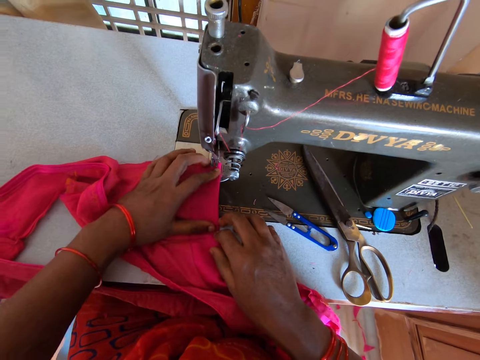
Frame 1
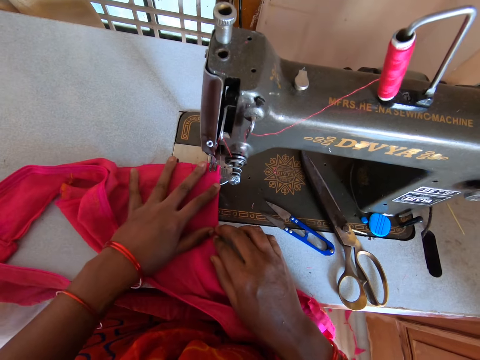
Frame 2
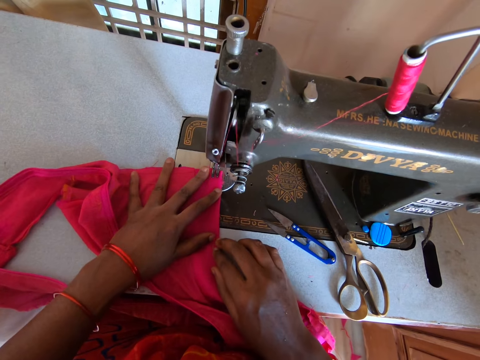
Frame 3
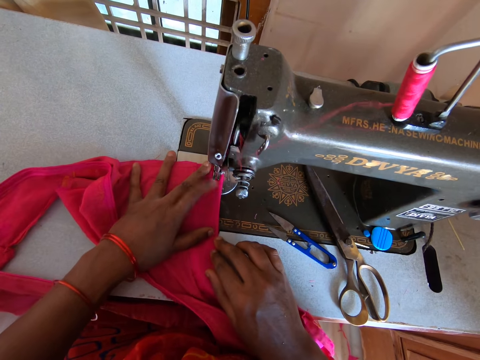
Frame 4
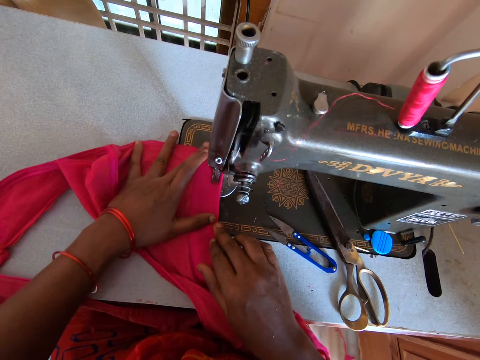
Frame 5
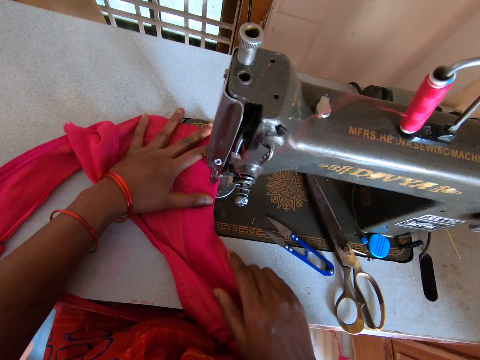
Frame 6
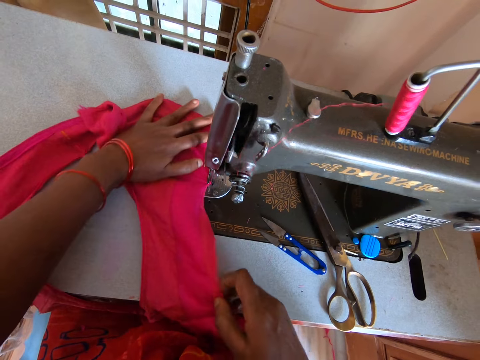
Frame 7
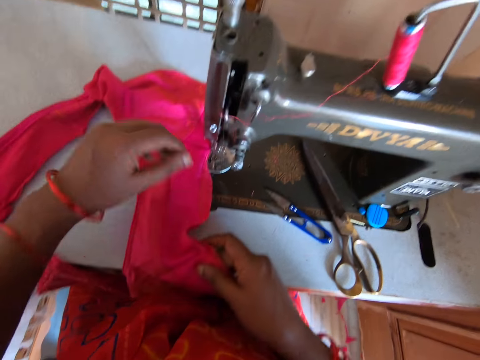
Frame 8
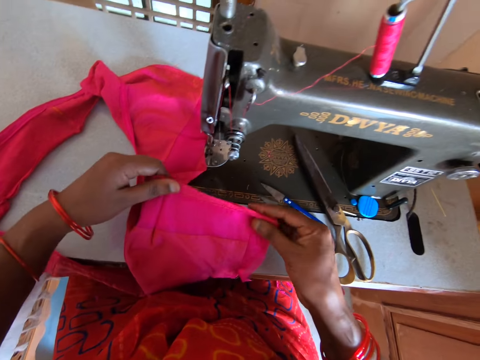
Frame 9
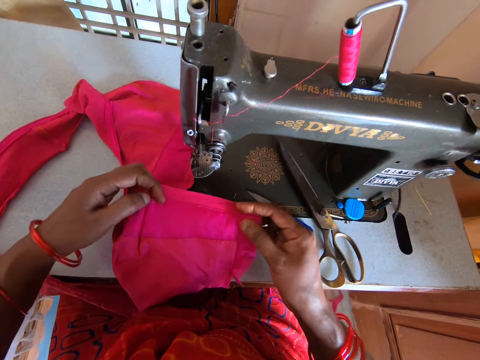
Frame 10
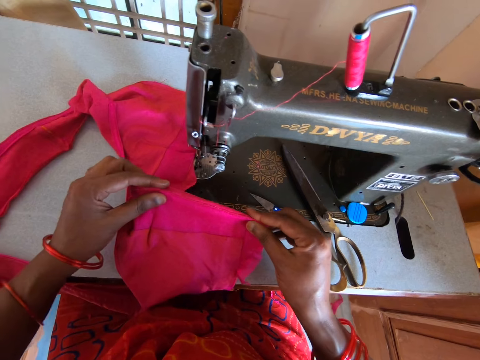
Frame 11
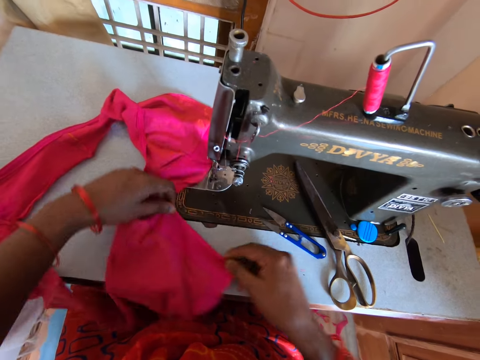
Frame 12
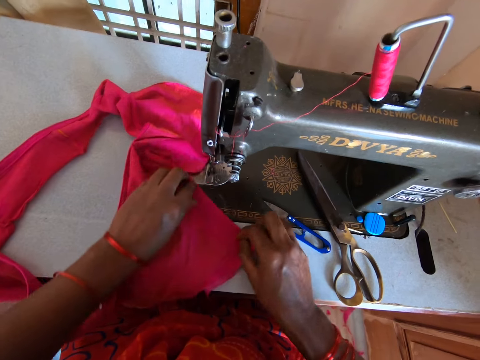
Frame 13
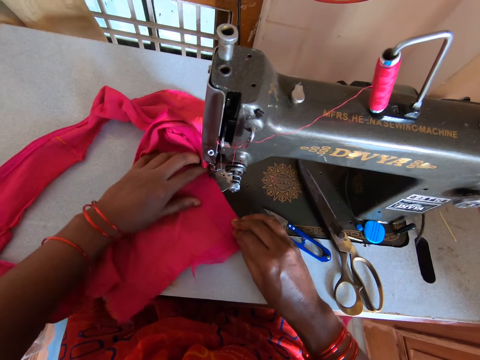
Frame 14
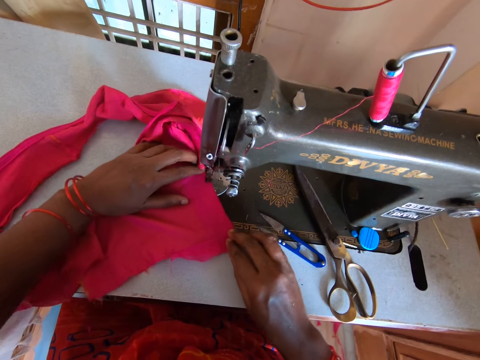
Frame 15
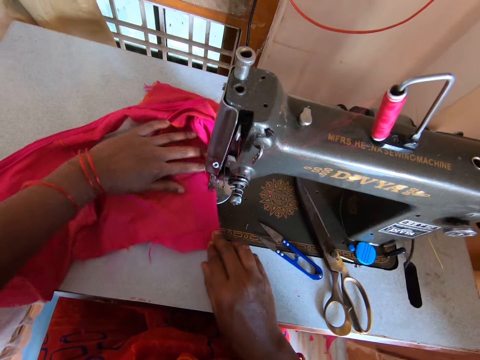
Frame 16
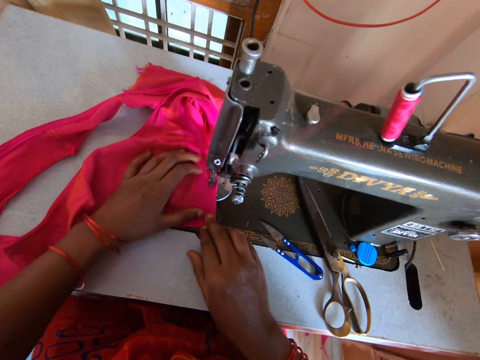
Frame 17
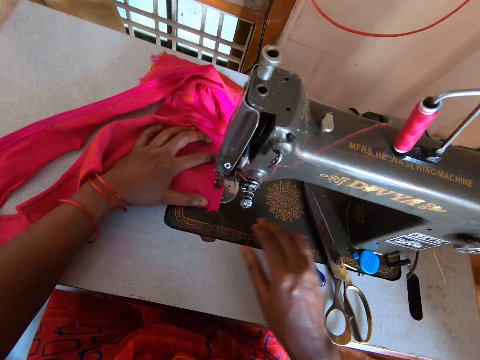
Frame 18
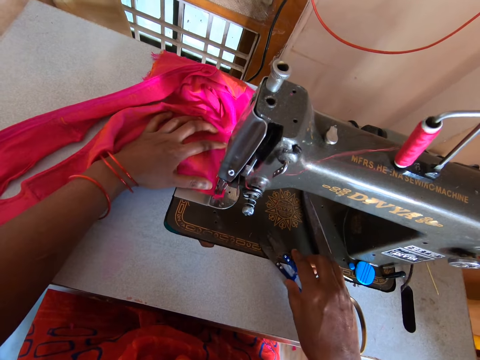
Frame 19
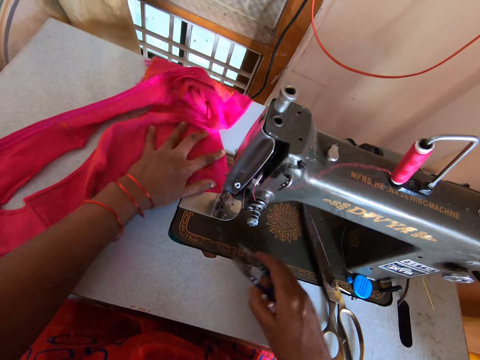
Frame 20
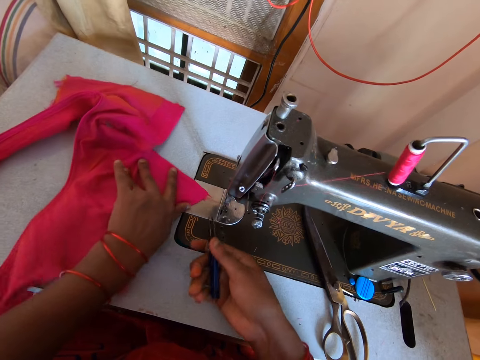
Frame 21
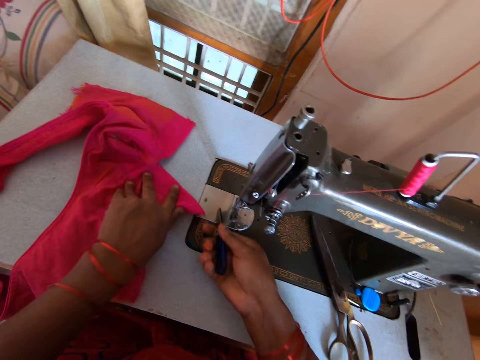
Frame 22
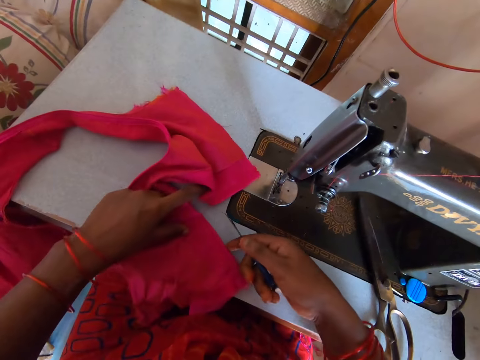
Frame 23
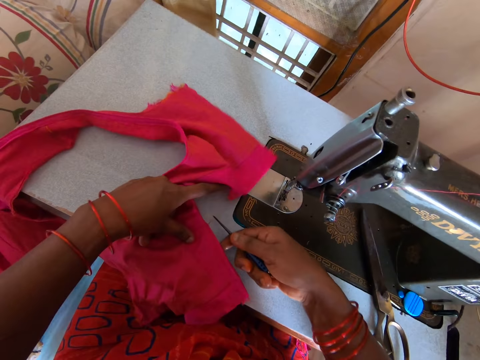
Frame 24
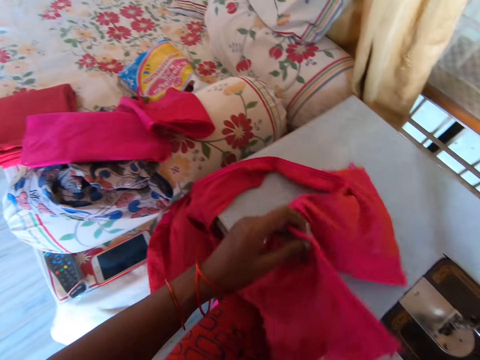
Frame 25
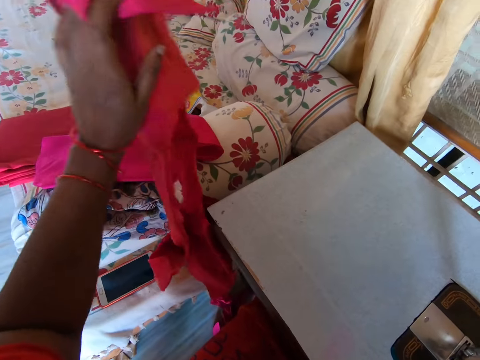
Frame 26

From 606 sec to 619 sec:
The camera wearer places the cloth on the sewing machine. They sew the cloth with the sewing machine. They adjust the material. They fold the piece of cloth. They place the piece of cloth on the sewing machine. They sew the cloth with the sewing machine. They pick up a pair of scissors from the sewing table. They cut the thread with the pair of scissors.

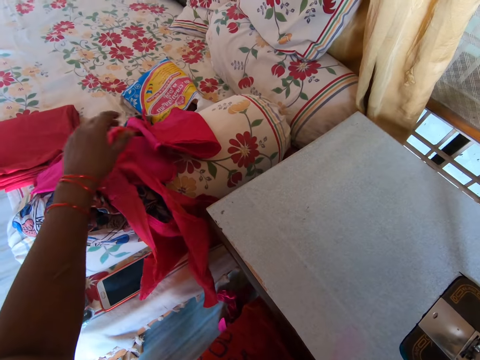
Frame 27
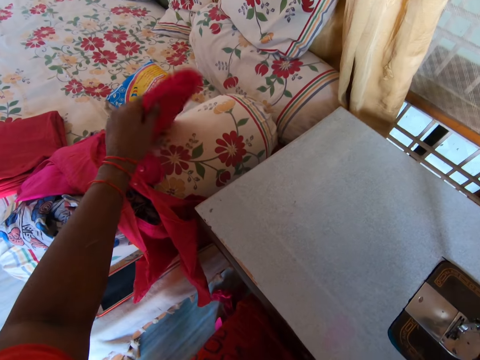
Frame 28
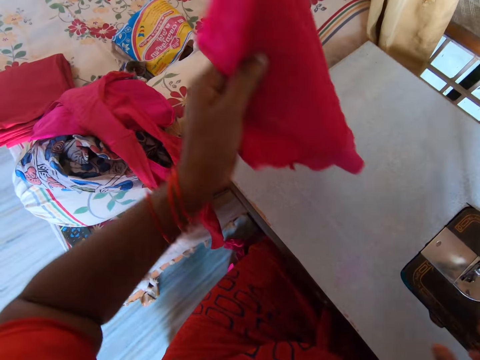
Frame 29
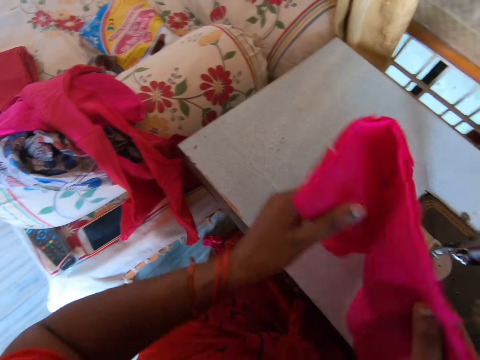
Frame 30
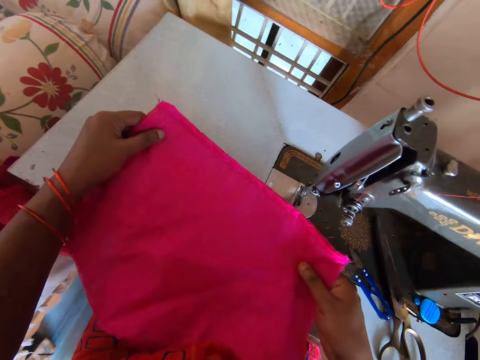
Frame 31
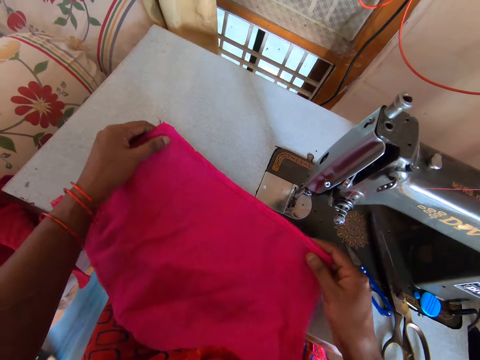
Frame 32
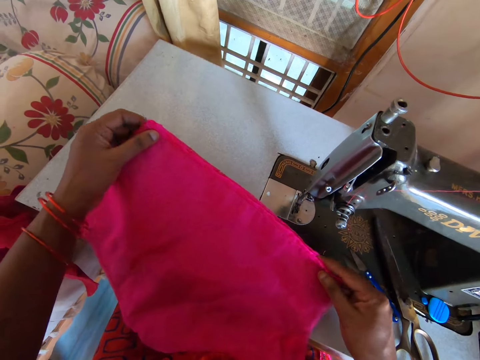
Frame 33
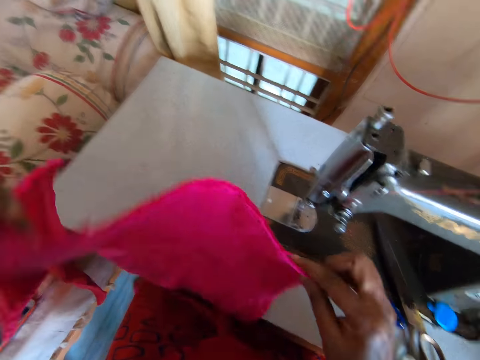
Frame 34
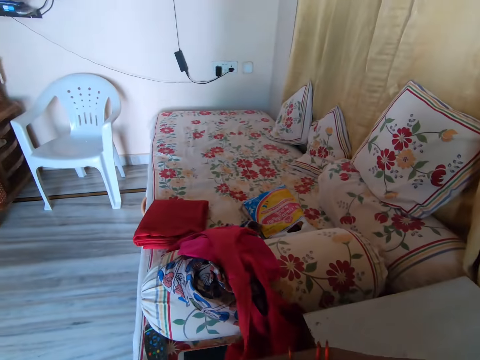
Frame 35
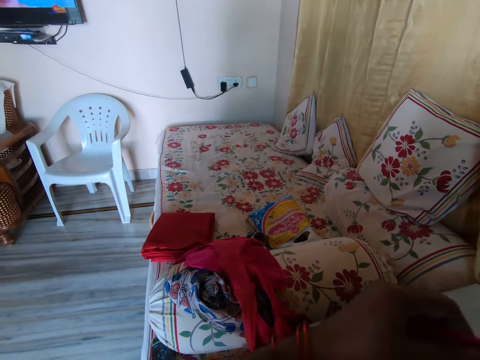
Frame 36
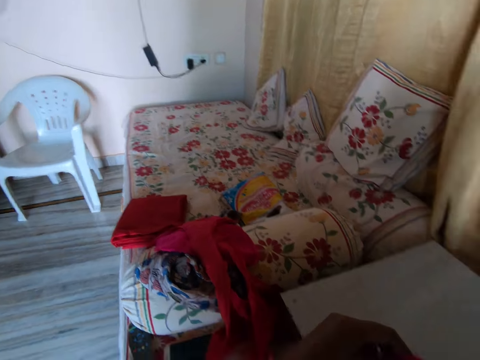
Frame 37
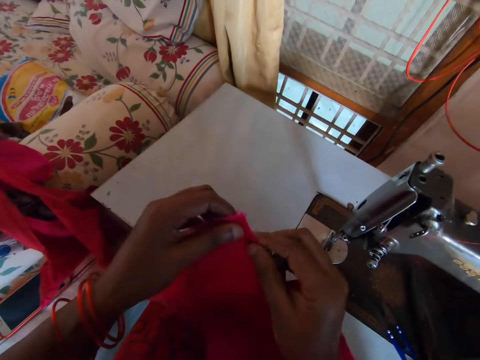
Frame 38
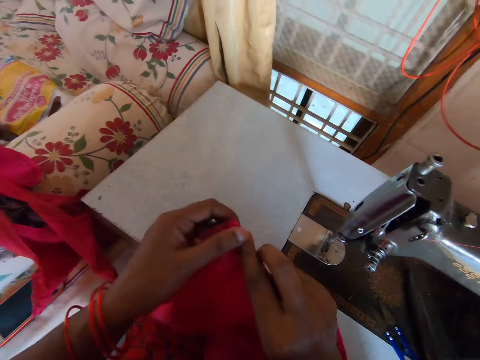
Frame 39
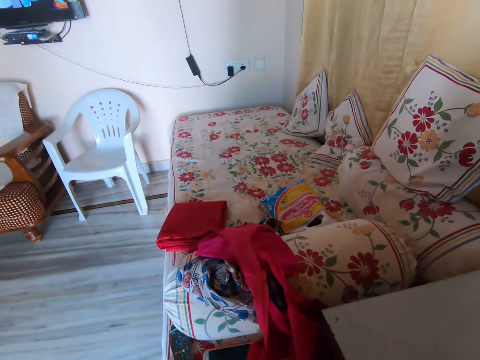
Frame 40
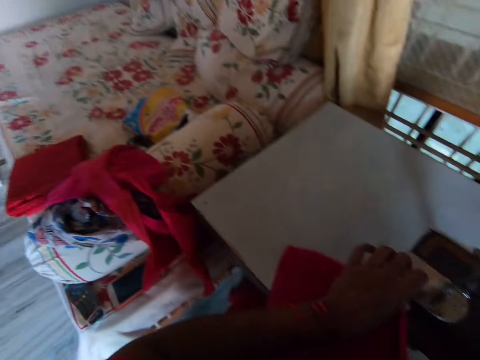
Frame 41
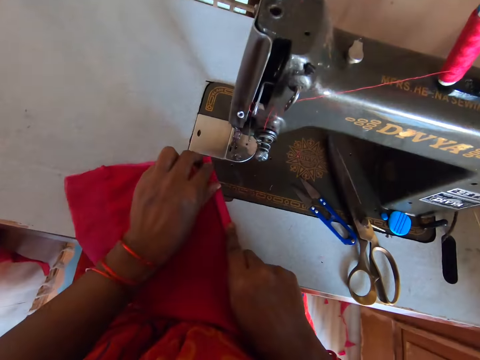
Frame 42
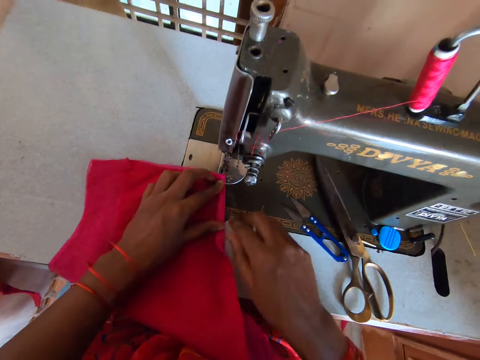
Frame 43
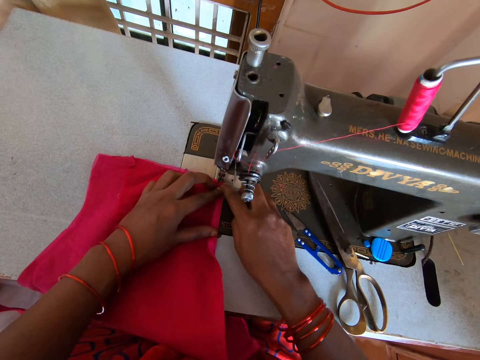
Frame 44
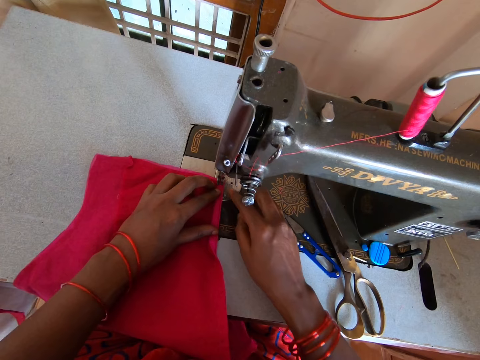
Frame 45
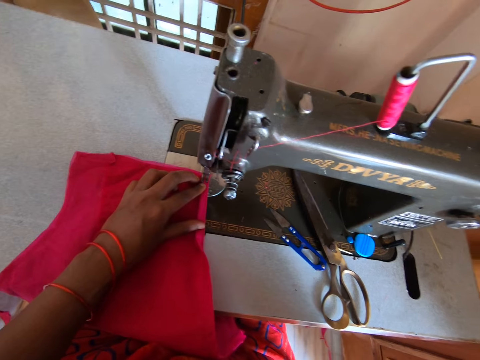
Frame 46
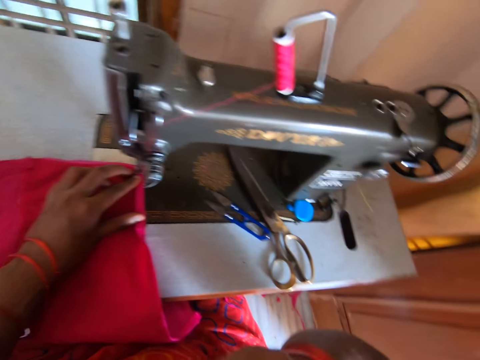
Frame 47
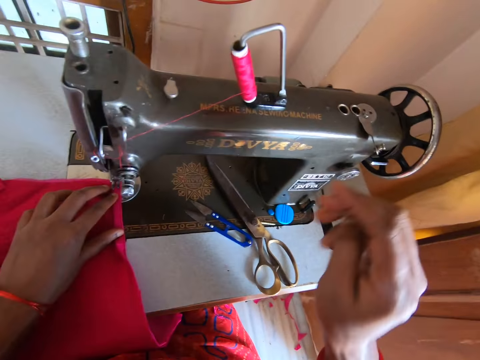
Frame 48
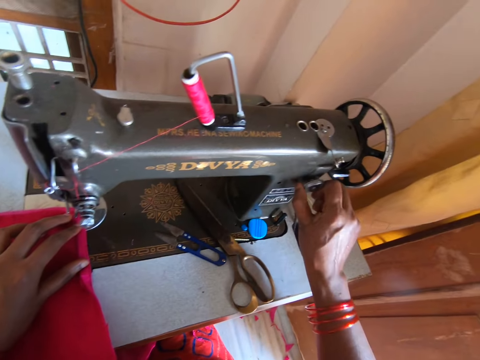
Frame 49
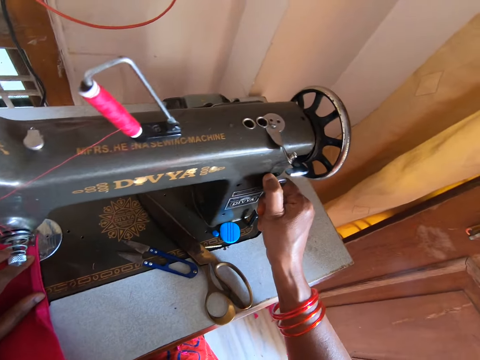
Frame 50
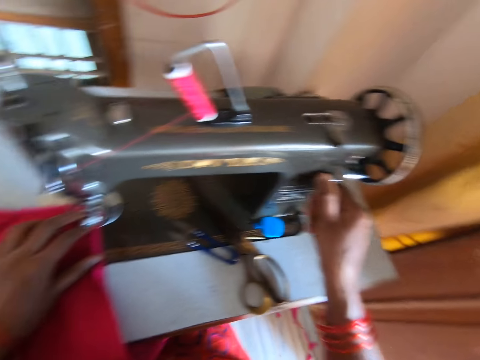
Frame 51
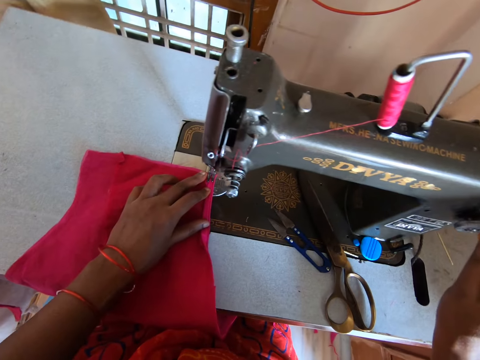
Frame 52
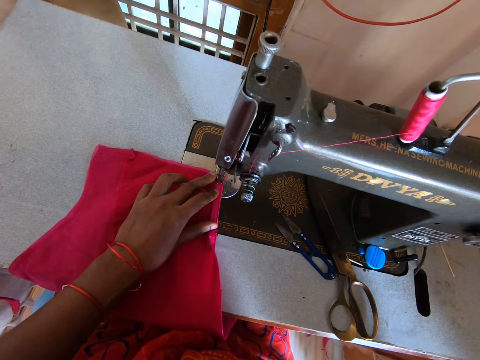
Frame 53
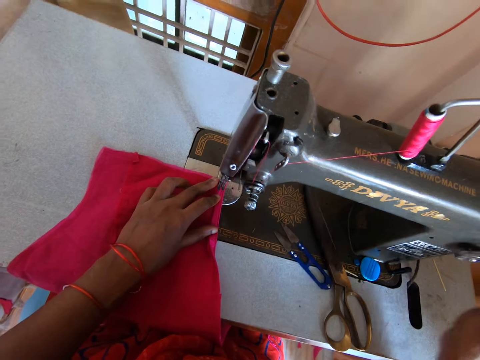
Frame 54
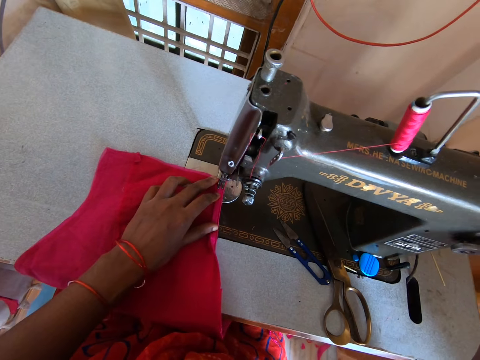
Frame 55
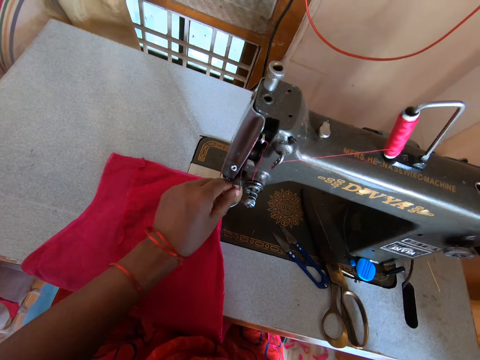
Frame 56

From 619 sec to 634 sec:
The camera wearer places the piece of cloth on the chair. They pick up the piece of cloth from the chair. They place the piece of cloth on the sewing table. They adjust the material. They fold the piece of cloth. They place the piece of cloth on the sewing machine. They adjust the sewing machine. They operate the sewing machine.
